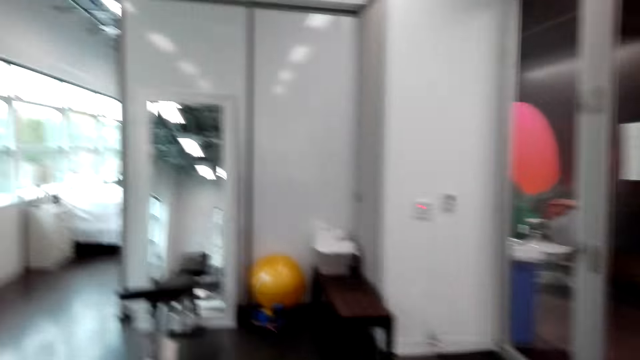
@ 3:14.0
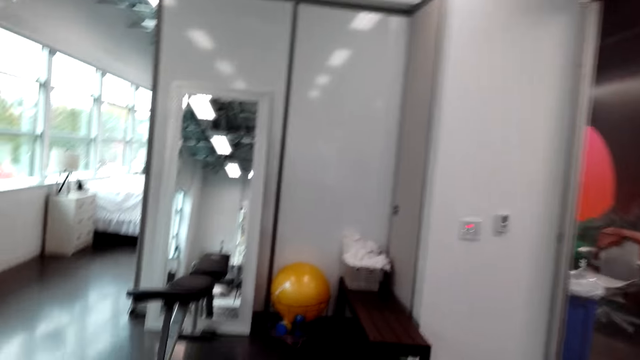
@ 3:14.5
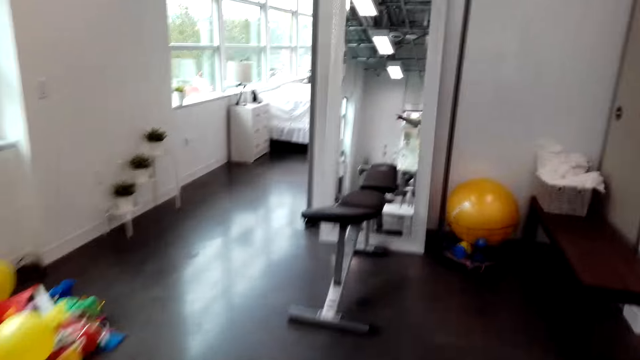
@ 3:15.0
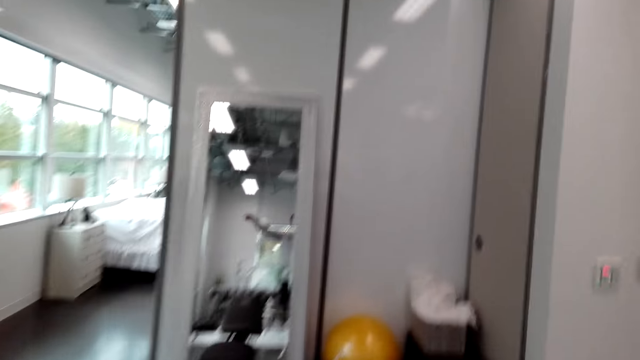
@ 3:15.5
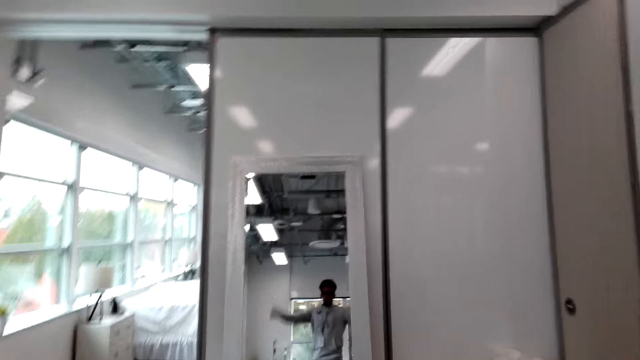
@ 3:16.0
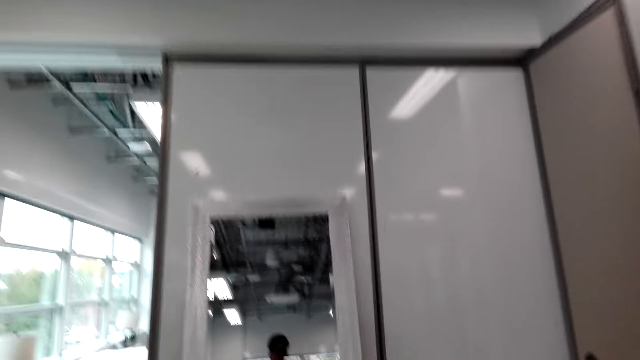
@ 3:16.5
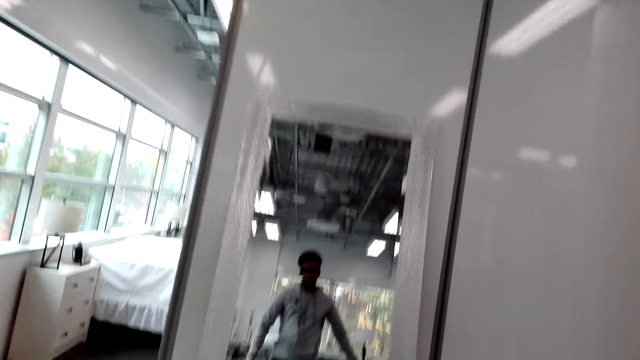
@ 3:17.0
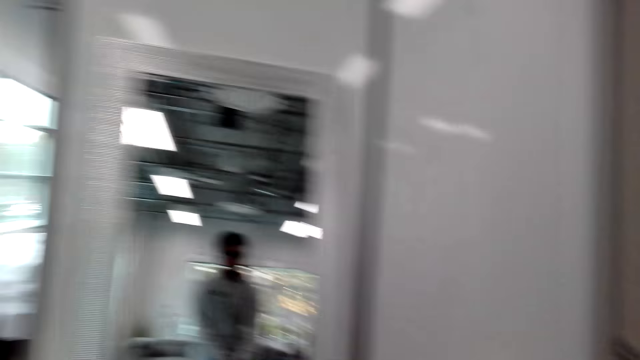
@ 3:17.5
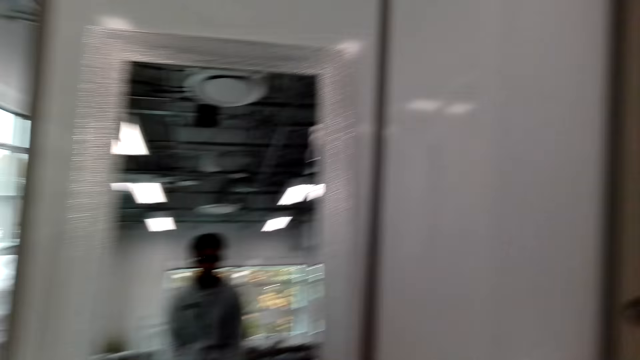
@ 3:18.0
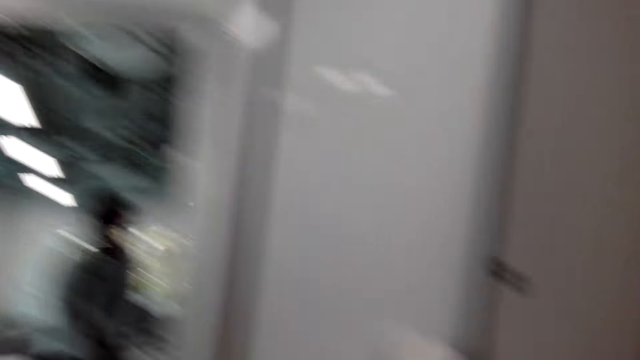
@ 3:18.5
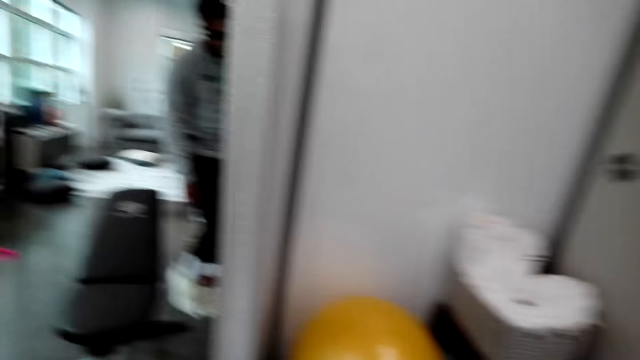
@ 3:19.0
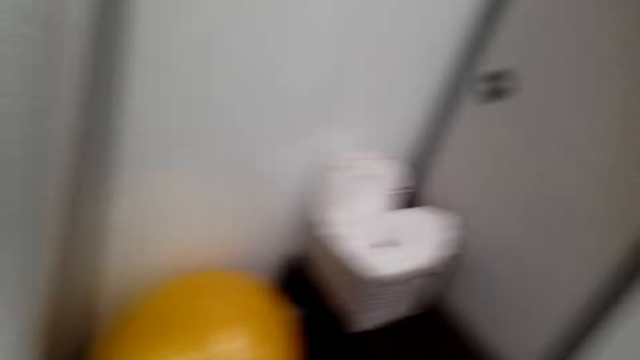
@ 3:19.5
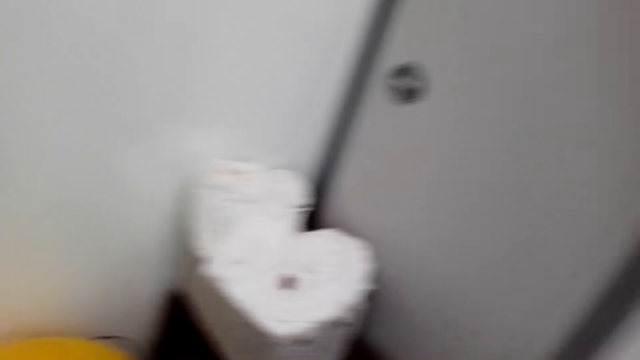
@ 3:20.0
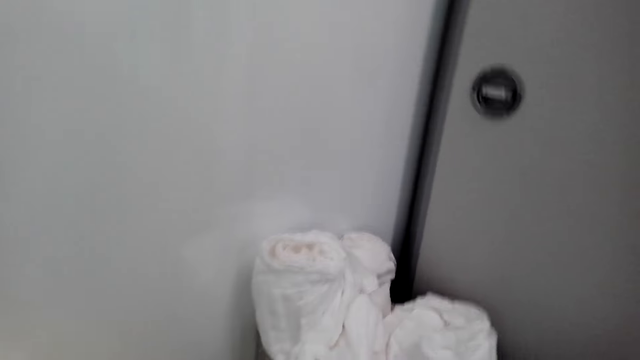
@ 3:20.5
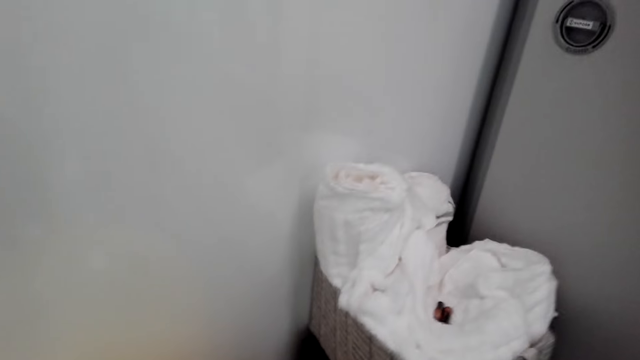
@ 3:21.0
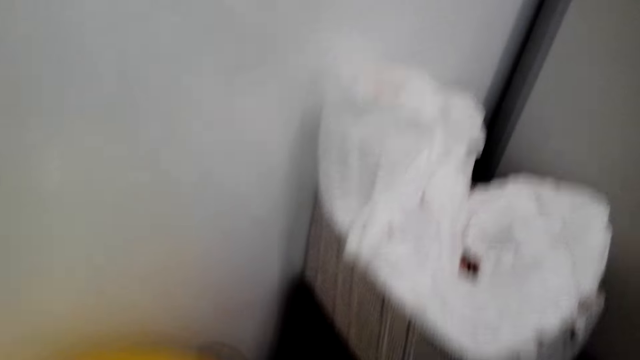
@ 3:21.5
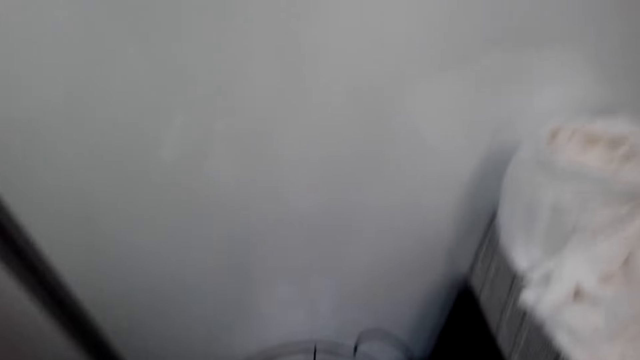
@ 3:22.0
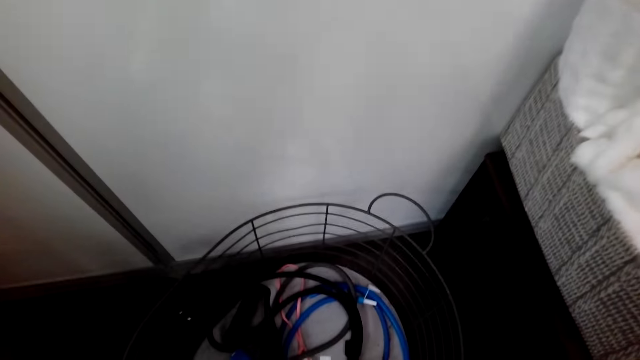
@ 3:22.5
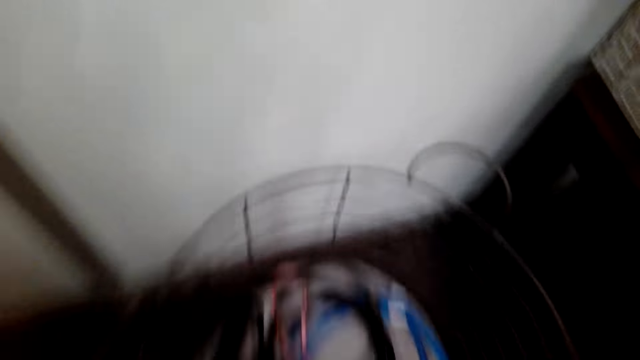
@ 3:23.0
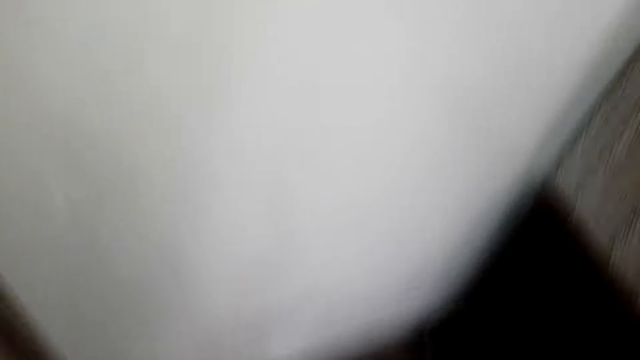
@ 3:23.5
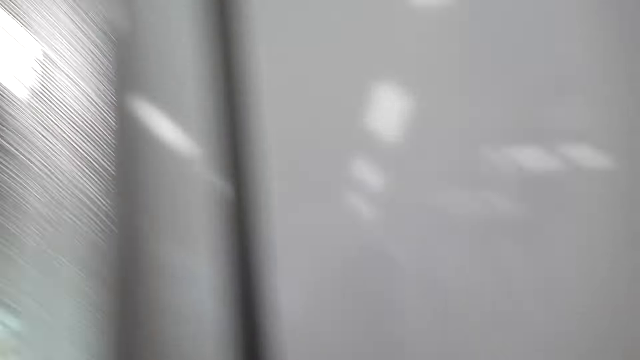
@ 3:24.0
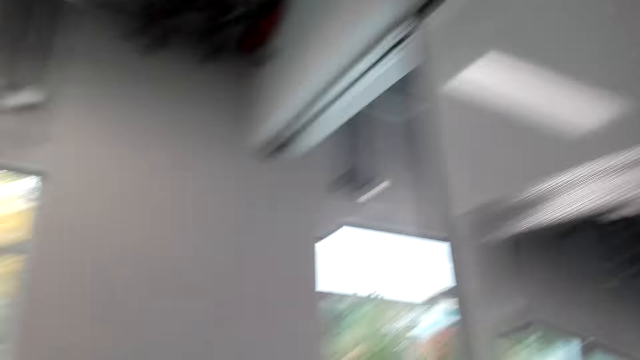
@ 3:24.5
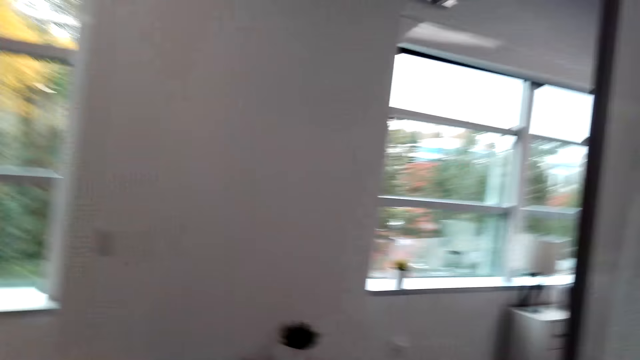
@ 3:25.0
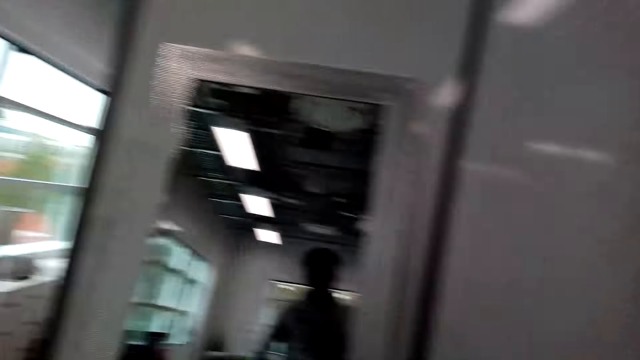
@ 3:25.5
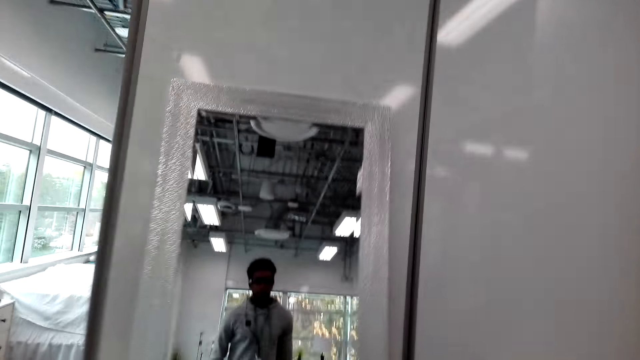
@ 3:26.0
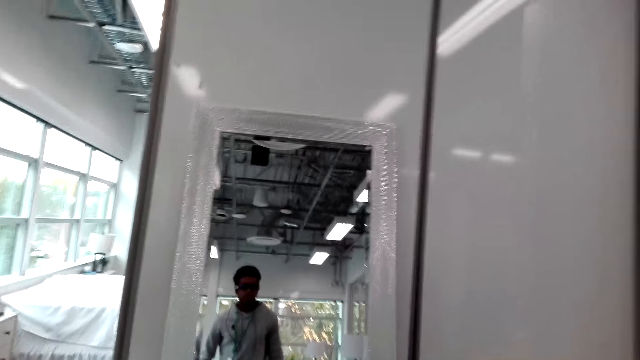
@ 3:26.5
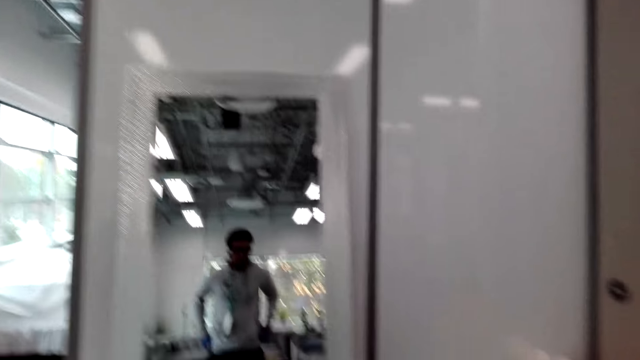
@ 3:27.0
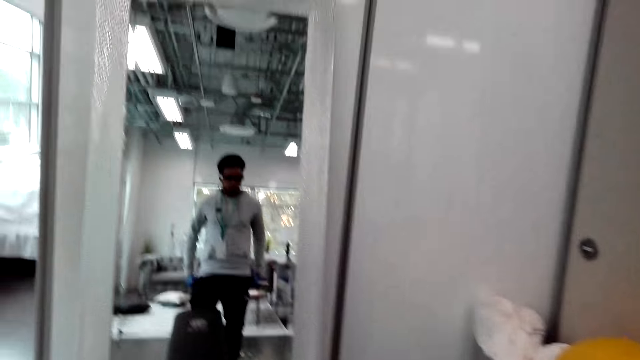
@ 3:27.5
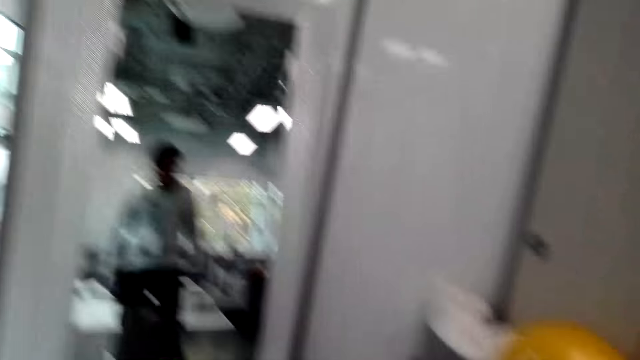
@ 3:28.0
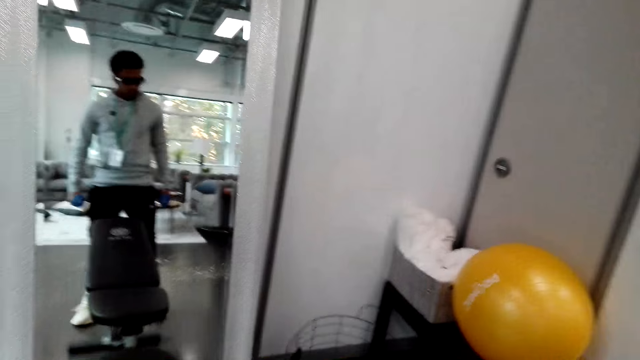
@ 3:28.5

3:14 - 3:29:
The camera wearer walks around. He swings both hands and looks at himself in the mirror. He walks around. He walks around again. He looks at the towels. He looks at the ropes. He looks around. He looks at the wall. He looks at the mirror. He looks around. He looks at himself in the mirror.

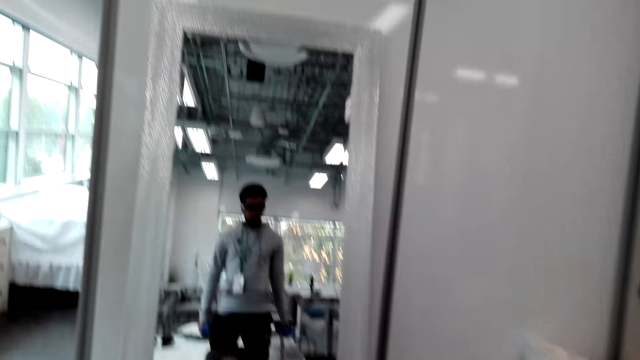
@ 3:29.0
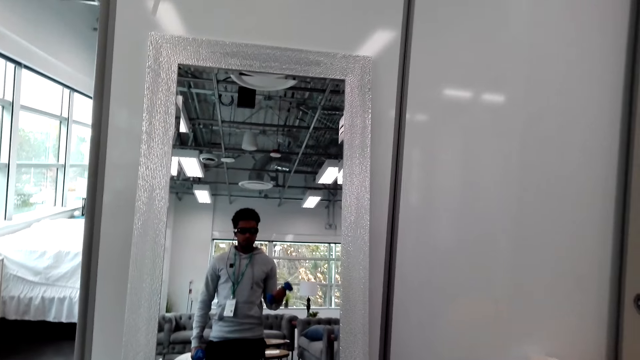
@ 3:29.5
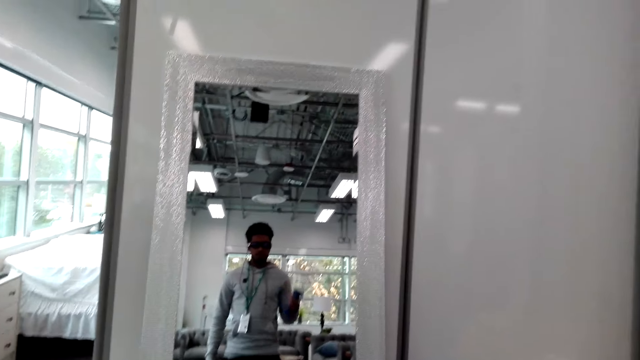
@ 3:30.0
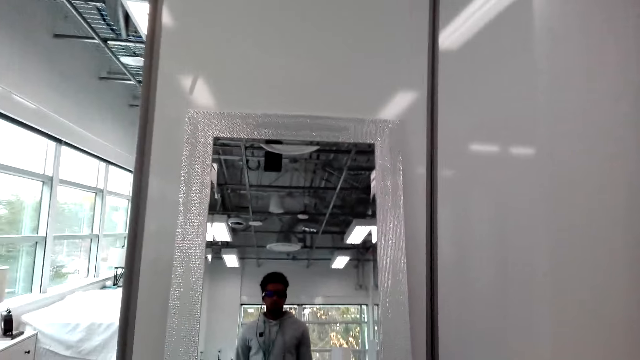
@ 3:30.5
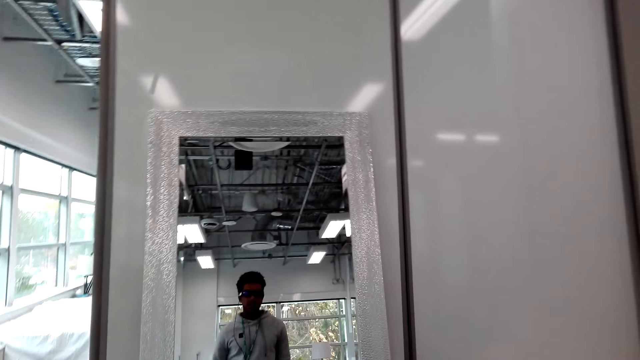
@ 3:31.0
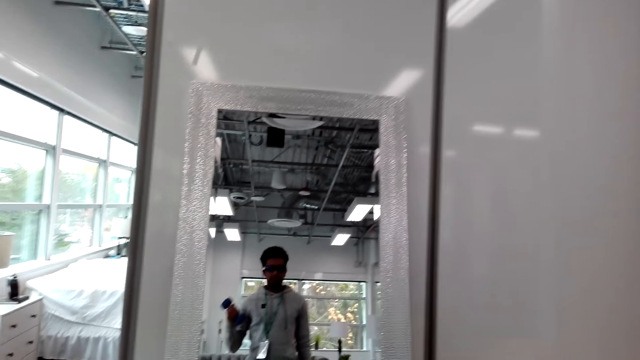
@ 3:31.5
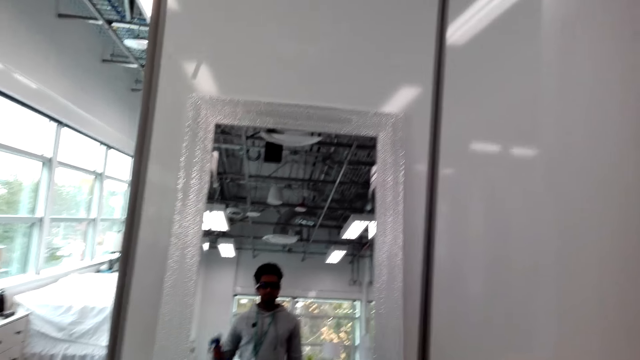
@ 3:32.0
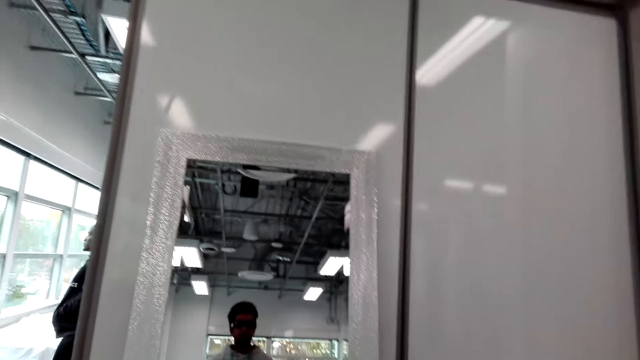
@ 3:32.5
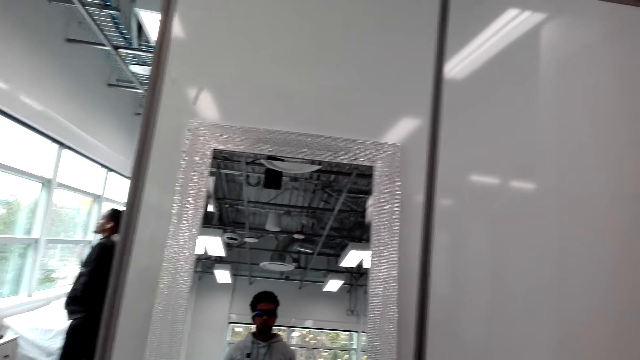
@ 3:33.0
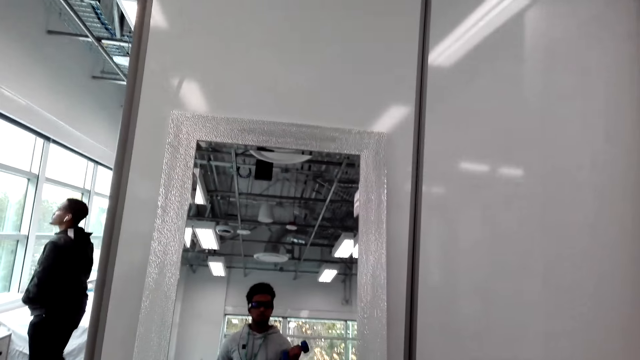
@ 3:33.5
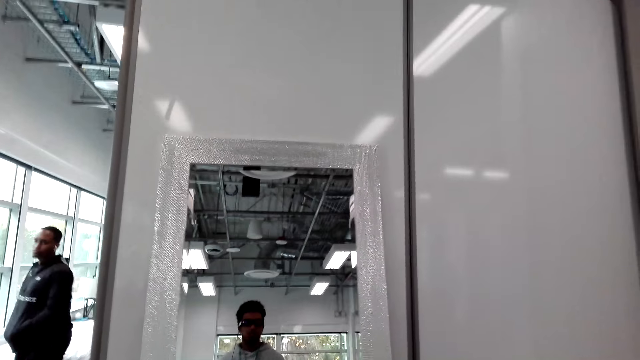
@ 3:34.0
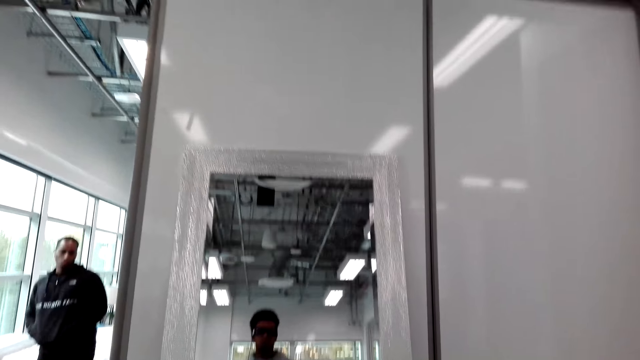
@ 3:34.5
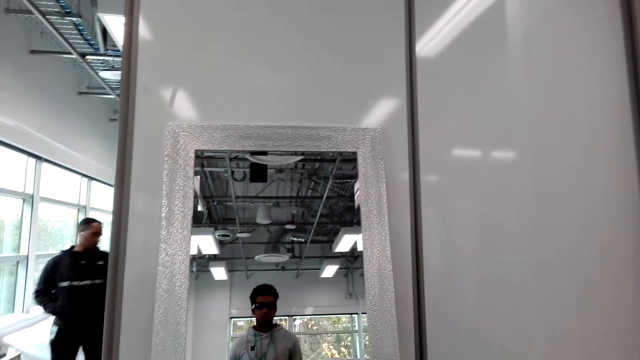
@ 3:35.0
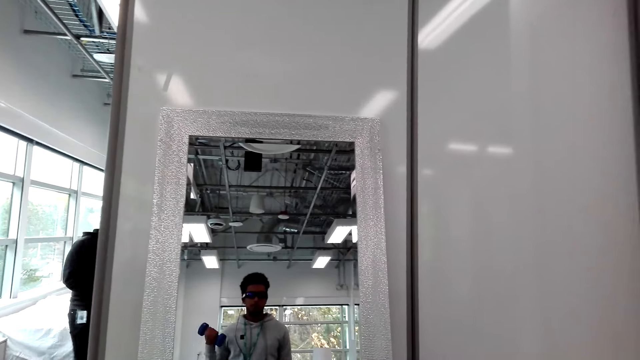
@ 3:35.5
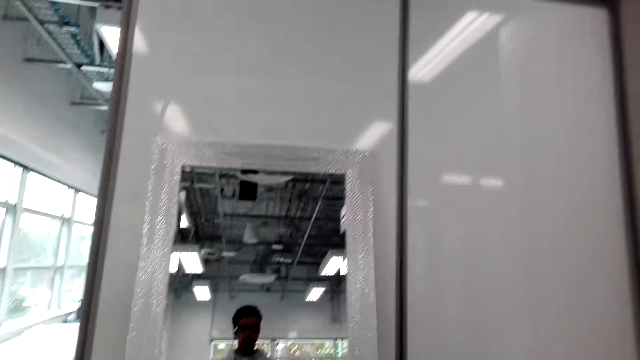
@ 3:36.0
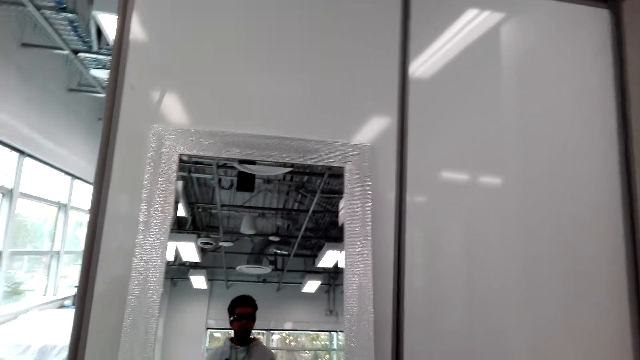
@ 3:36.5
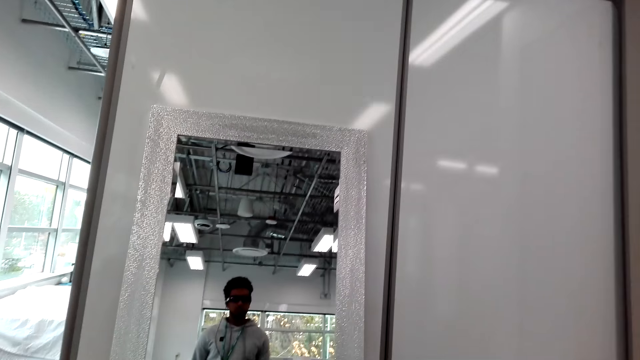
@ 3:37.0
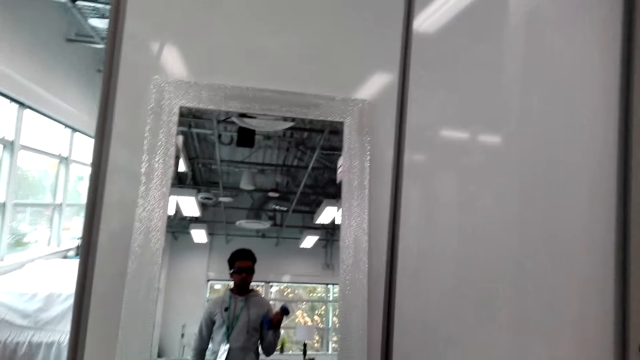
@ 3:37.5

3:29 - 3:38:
The camera wearer trains with dumbbells. He lifts the gym weight and looks at himself in the mirror. A man walks around. The camera wearer trains with the dumbbells.
